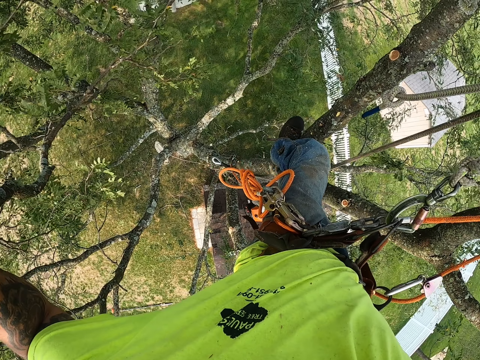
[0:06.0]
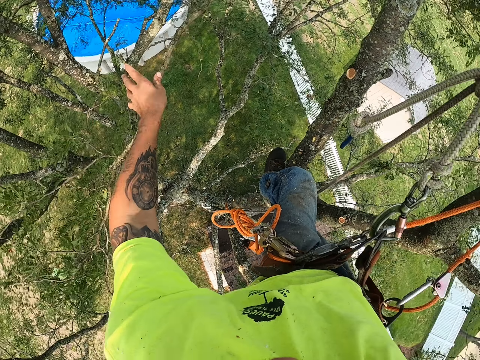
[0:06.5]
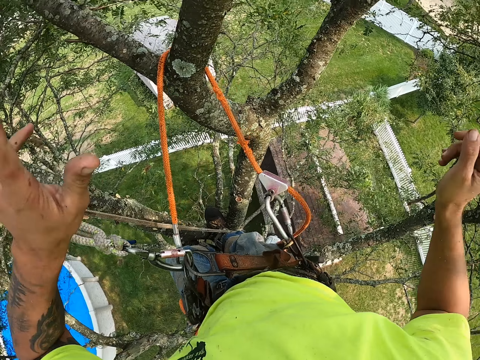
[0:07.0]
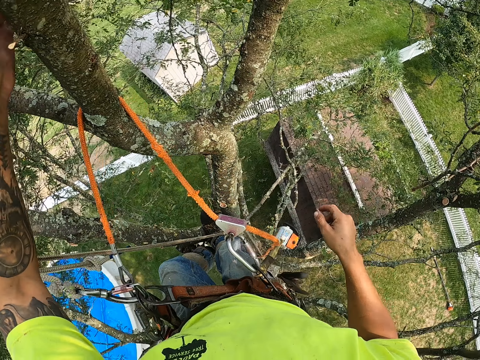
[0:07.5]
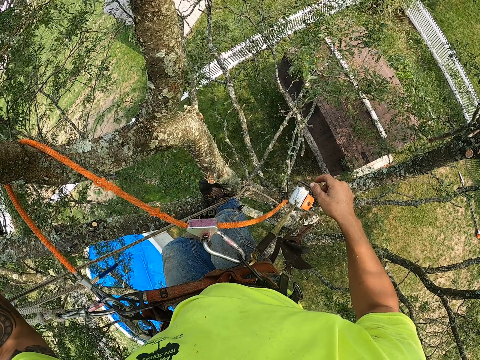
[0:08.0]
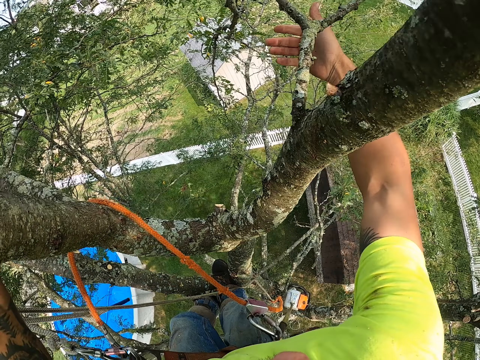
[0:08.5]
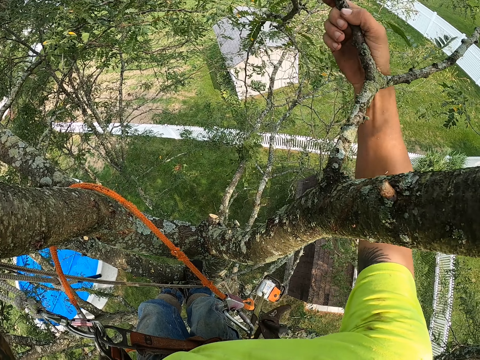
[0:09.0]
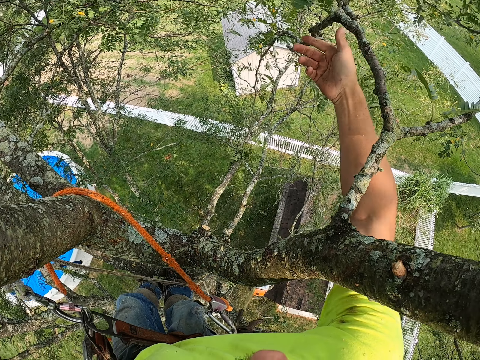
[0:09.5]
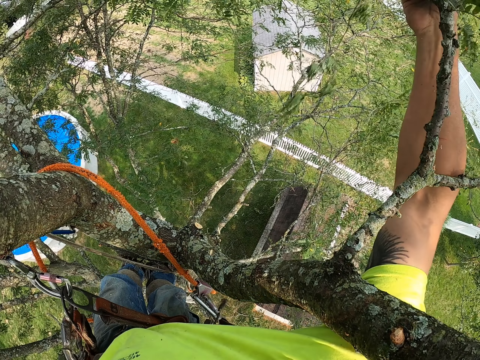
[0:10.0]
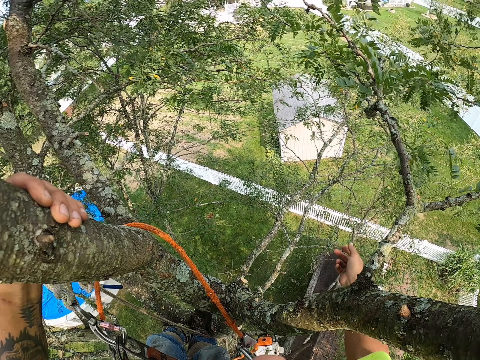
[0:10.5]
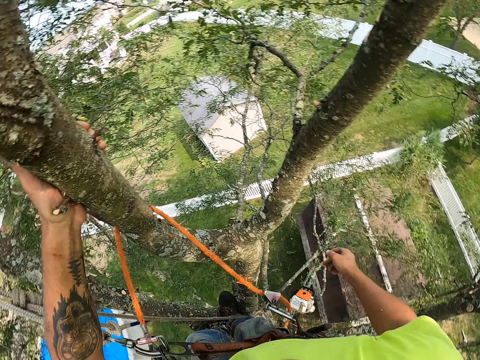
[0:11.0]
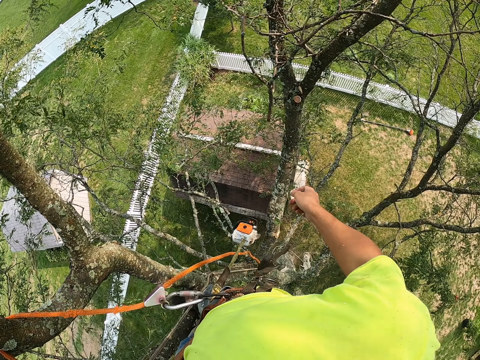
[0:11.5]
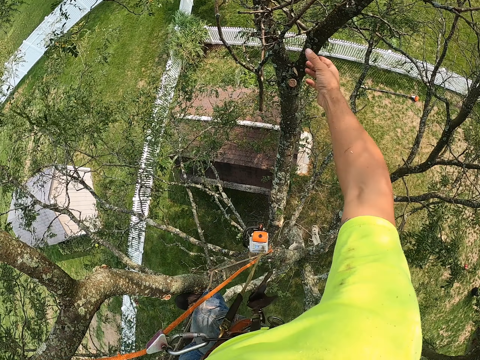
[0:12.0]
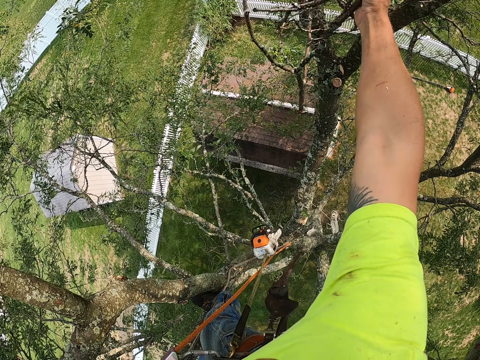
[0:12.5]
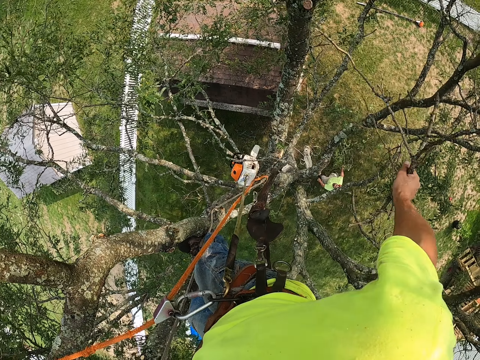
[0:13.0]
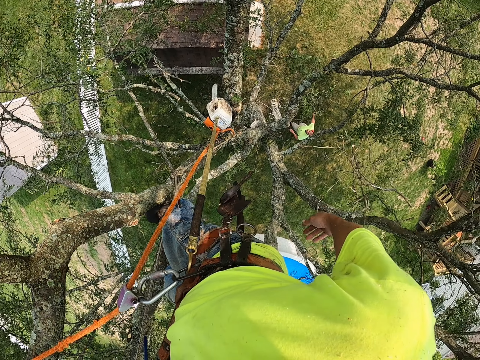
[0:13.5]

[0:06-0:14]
The camera wearer drops the tree branch on the floor with his left hand. He holds a tree branch in a tree with his left hand. He looks down. He holds a tree branch in the tree with his right hand. He shakes the branch with his right hand. He looks down. He picks a tree branch from the tree with his right hand. He breaks the branch with his right hand. He drops the tree branch on the floor with his right hand.

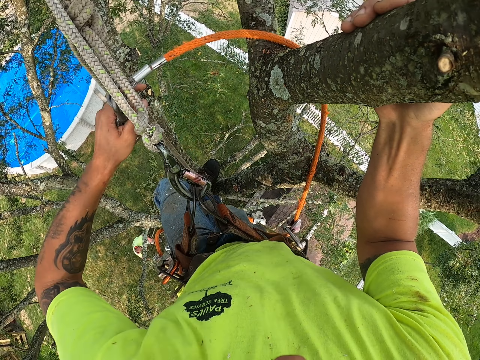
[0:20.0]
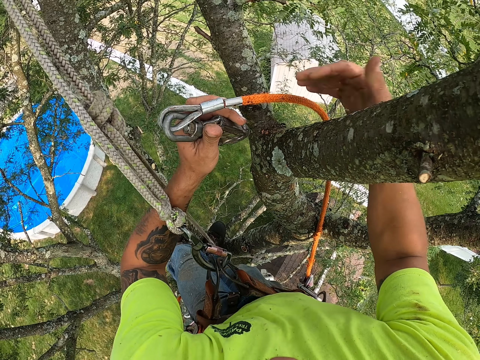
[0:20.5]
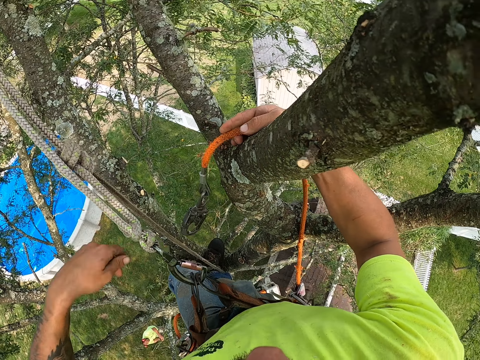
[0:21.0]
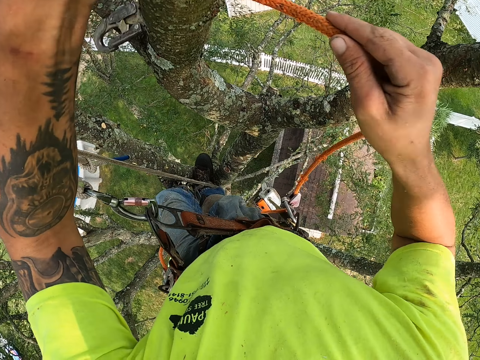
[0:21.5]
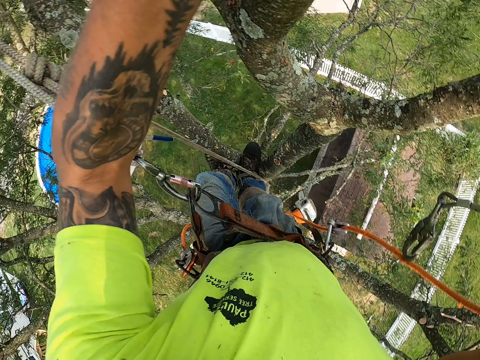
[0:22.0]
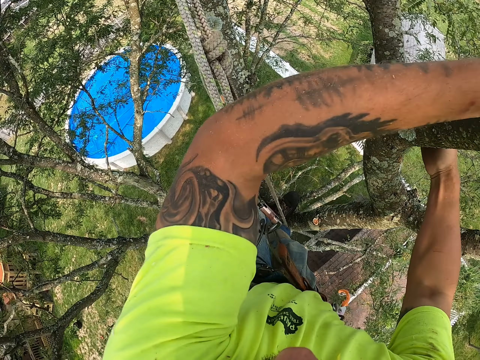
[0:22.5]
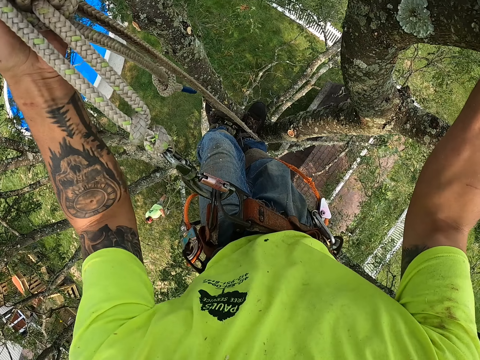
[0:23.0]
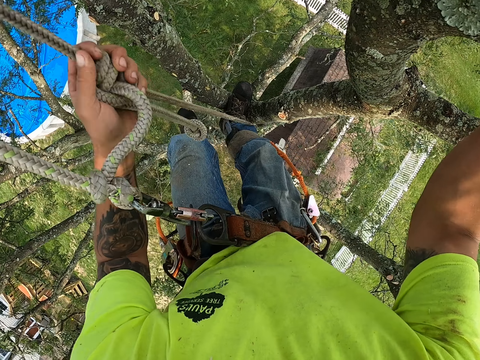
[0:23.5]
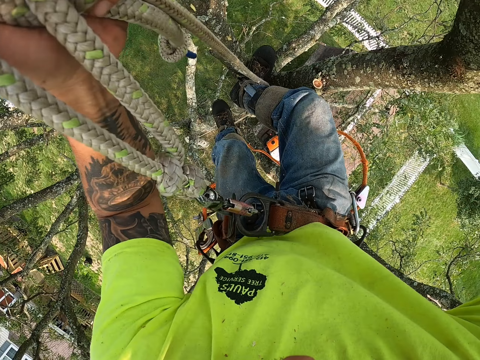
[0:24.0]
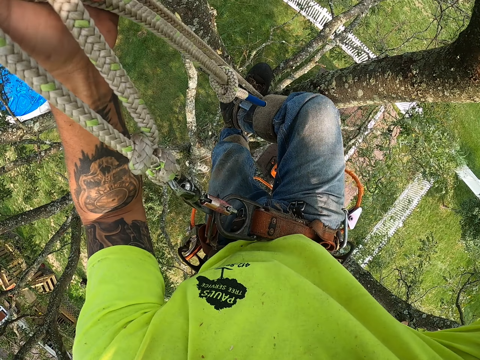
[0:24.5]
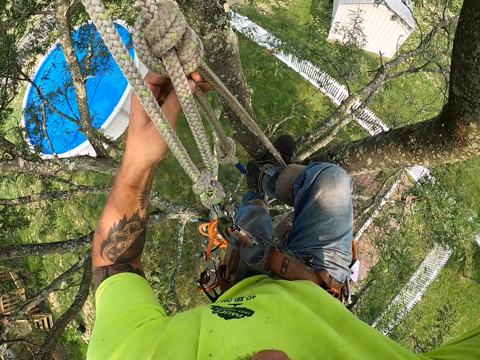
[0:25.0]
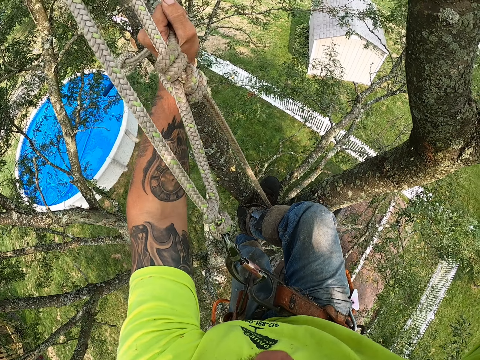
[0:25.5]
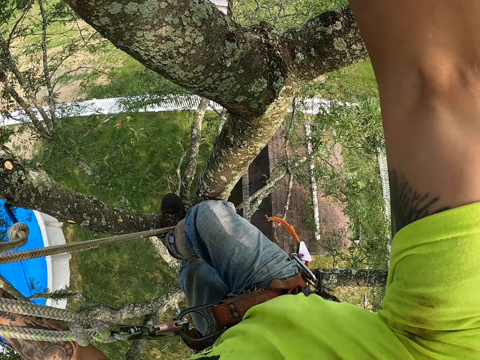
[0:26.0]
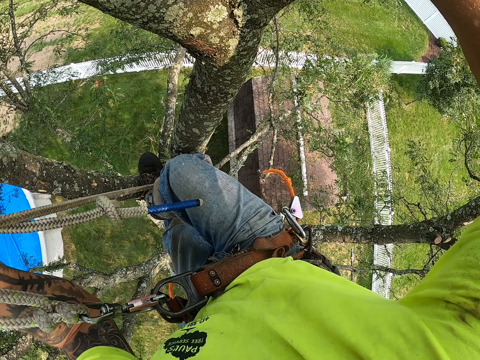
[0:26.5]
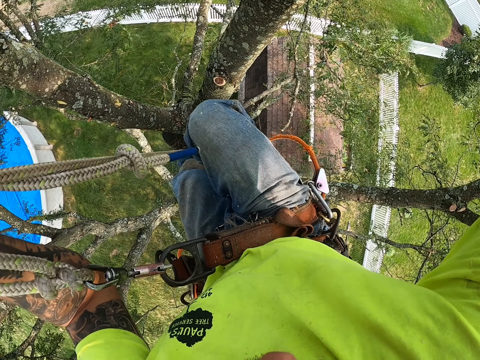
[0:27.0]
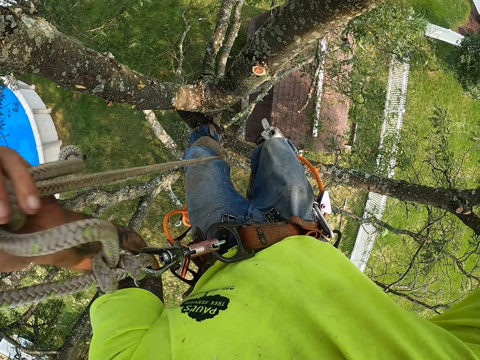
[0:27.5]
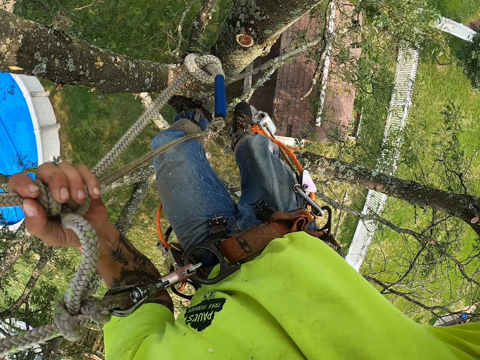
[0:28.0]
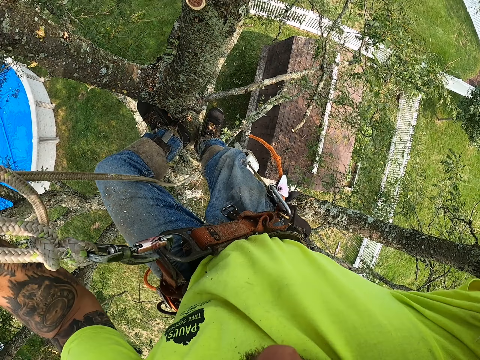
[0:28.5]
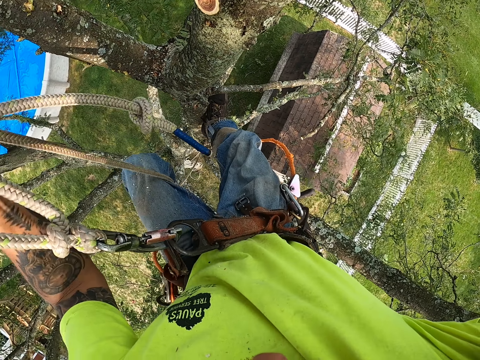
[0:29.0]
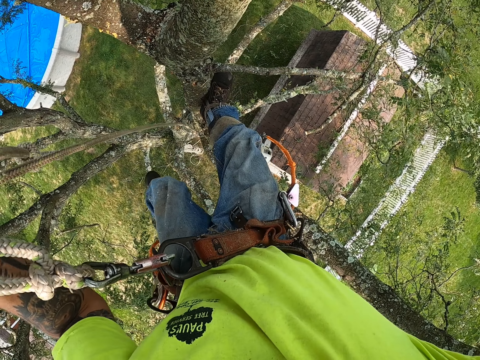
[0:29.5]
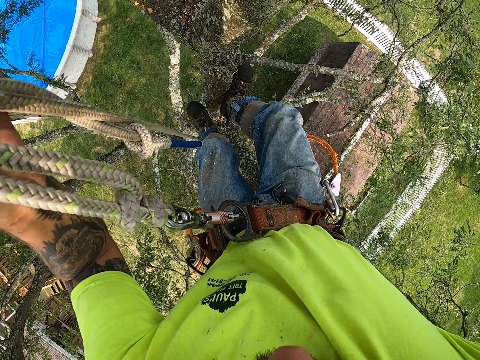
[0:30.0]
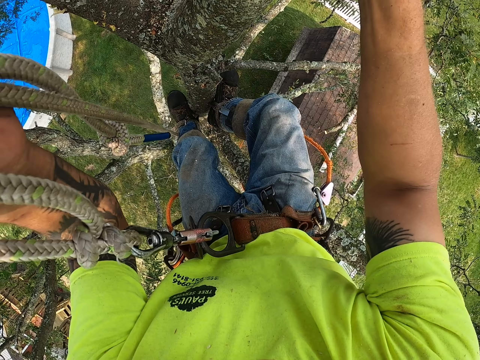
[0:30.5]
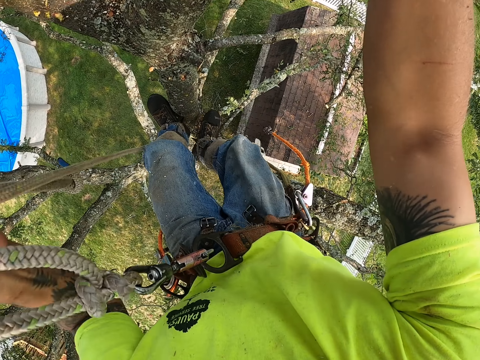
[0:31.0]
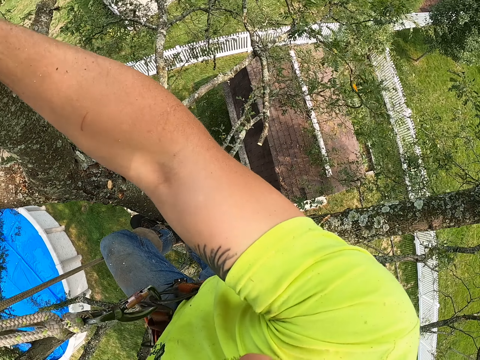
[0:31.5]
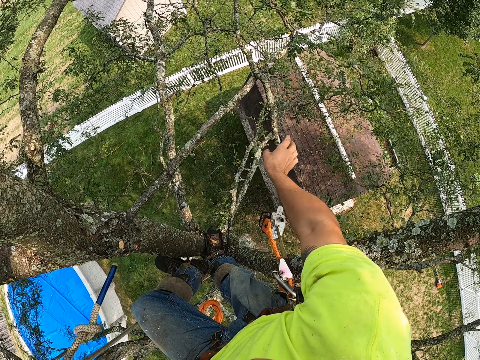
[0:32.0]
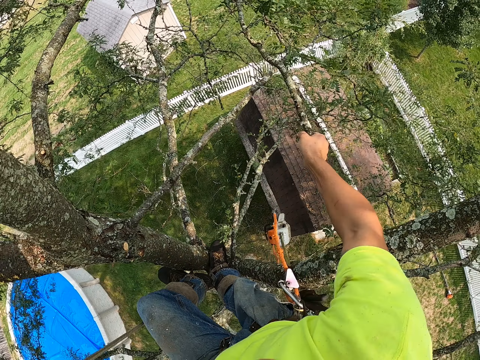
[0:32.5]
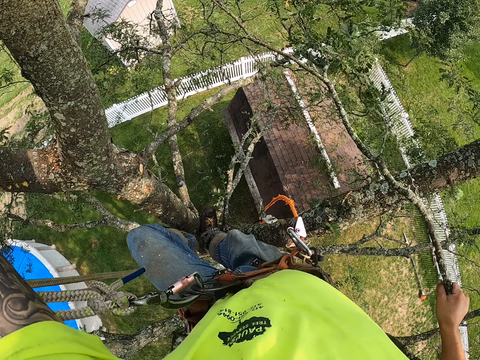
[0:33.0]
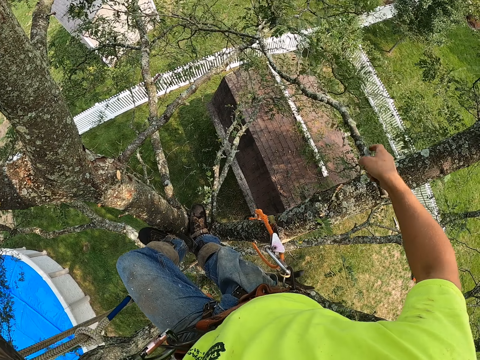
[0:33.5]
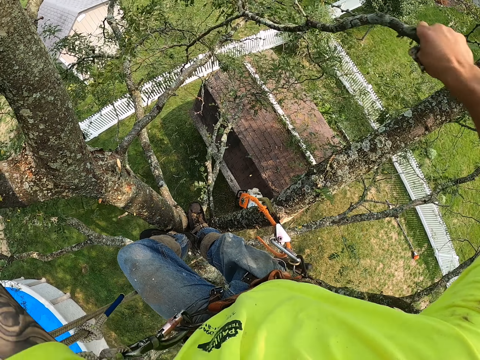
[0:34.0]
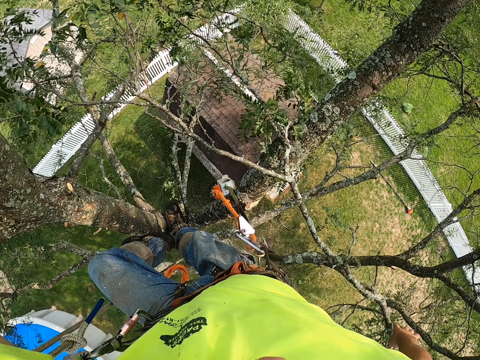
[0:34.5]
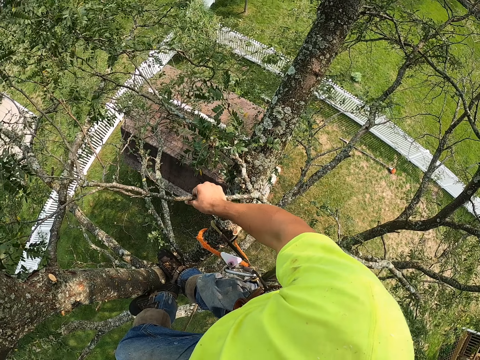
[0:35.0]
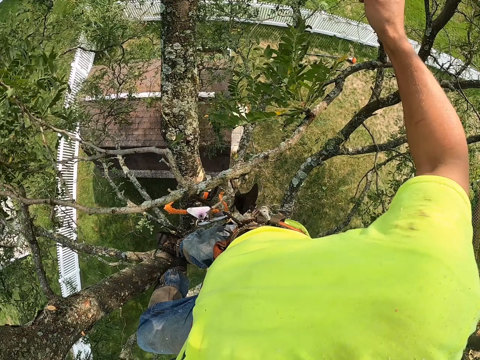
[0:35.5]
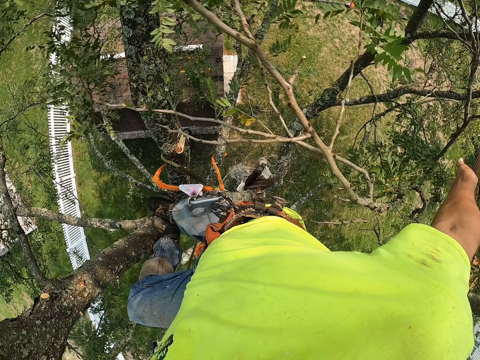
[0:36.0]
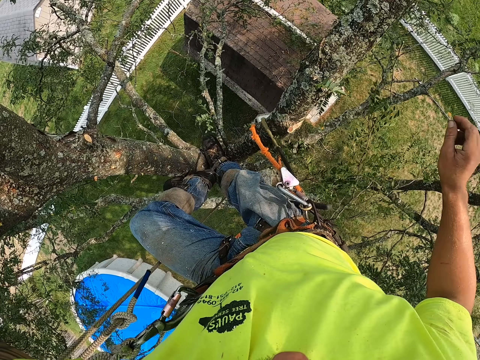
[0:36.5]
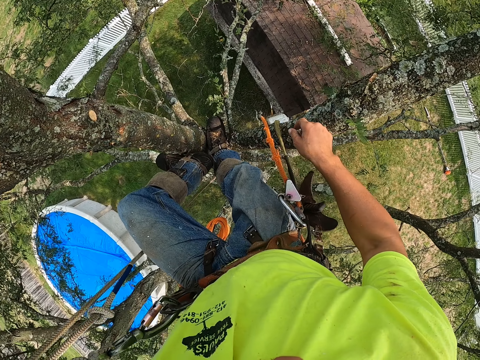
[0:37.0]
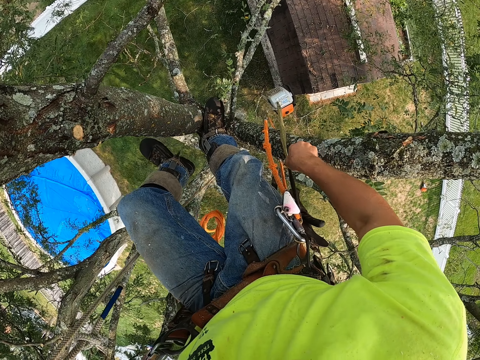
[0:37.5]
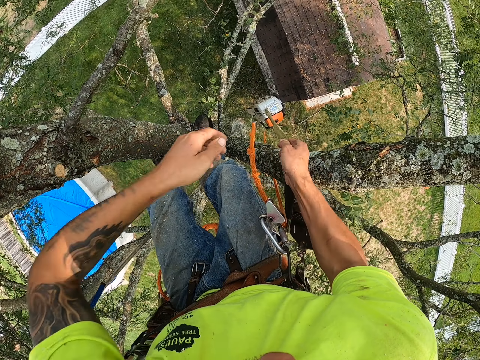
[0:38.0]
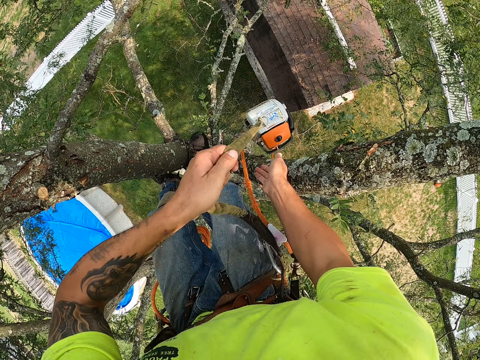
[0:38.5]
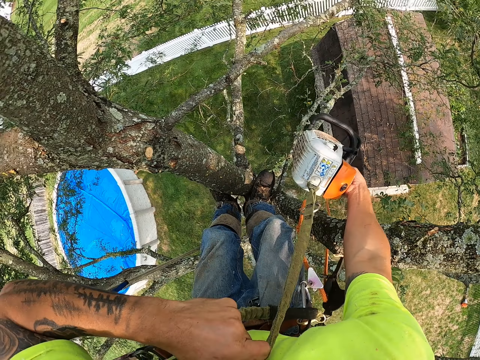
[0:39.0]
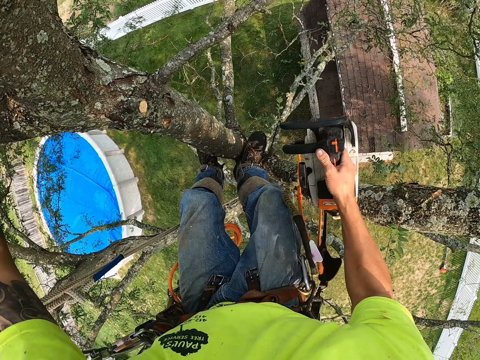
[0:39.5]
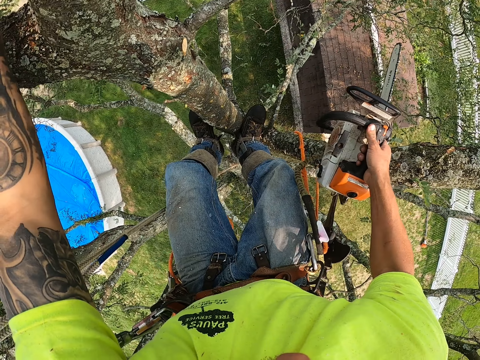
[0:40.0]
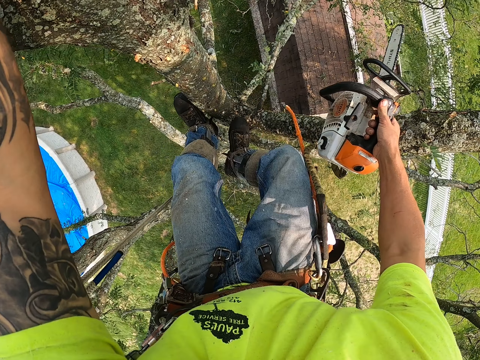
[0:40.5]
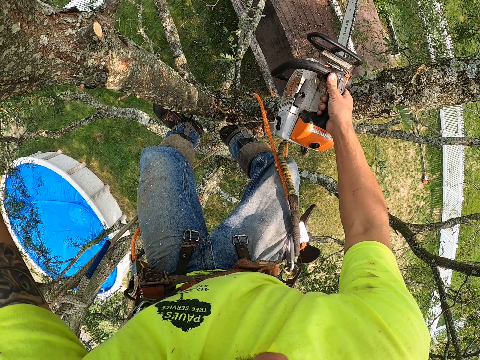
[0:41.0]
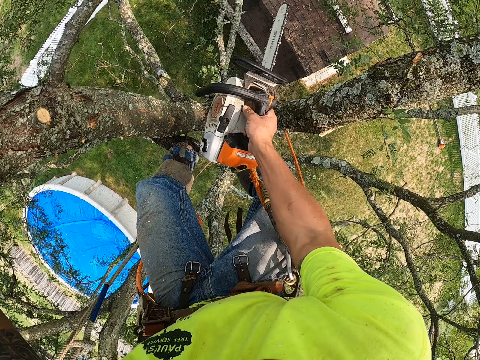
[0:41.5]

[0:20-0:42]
The camera wearer unhooks the rope. He passes the hook from his left hand to his right hand. He holds the tree branch in the tree with his left hand. He drops the rope. He holds the tree branch in the tree with his right hand. He drags the rope in the tree with his left hand. He climbs down the tree. He takes steps down the tree. He pulls the rope with his left hand. He picks a tree branch from the tree with his right hand. He holds the branch with his right hand. He pulls the branch with his right hand. He drops the tree branch on the floor with his right hand. He drags a chainsaw on a rope on his harness with both hands. He holds the chainsaw with his right hand.
